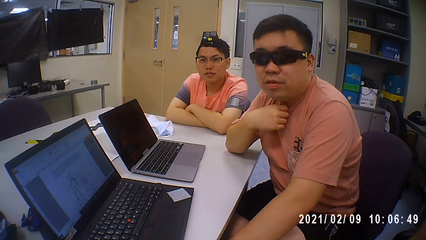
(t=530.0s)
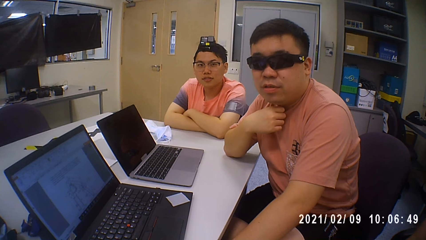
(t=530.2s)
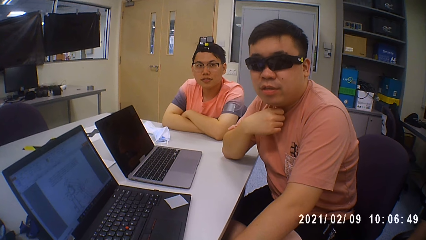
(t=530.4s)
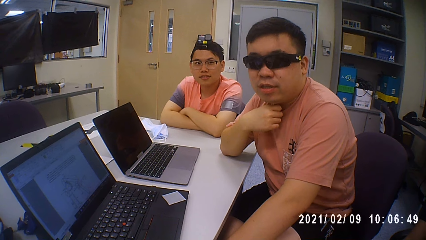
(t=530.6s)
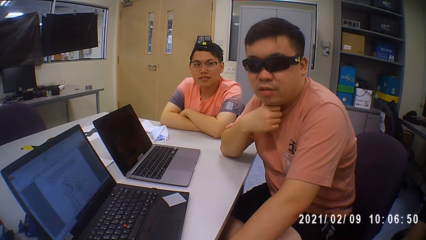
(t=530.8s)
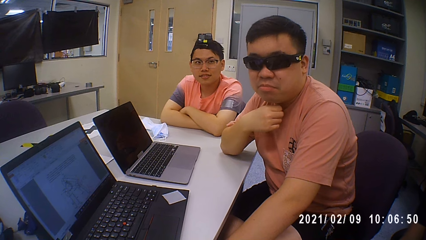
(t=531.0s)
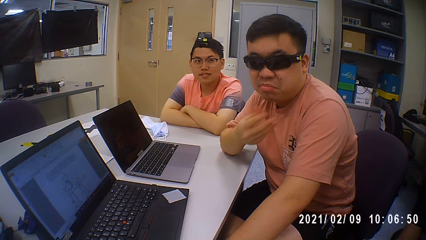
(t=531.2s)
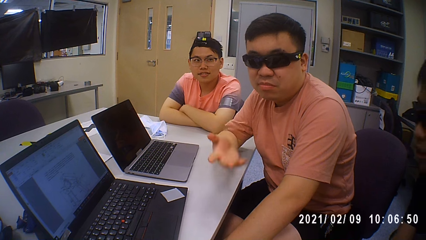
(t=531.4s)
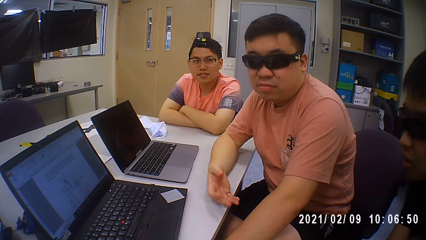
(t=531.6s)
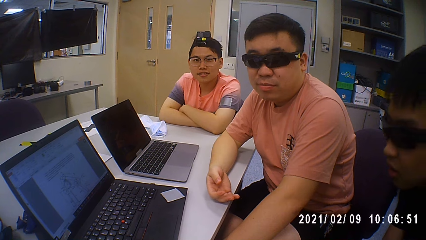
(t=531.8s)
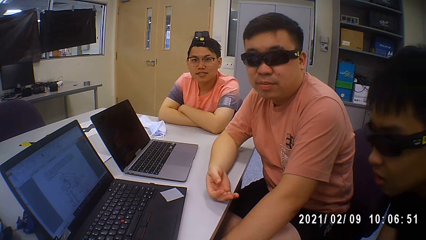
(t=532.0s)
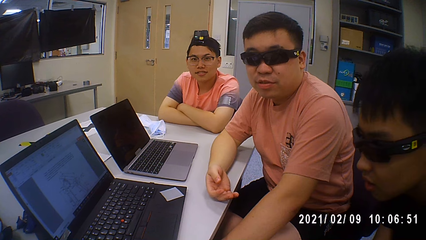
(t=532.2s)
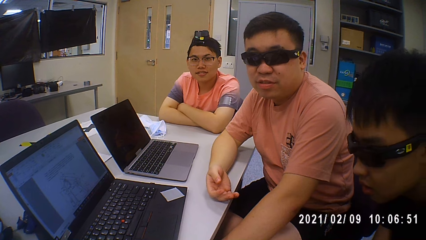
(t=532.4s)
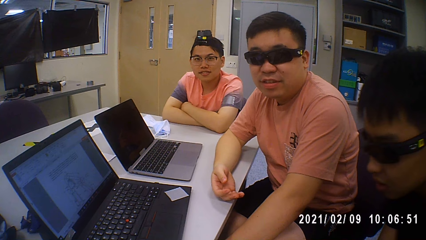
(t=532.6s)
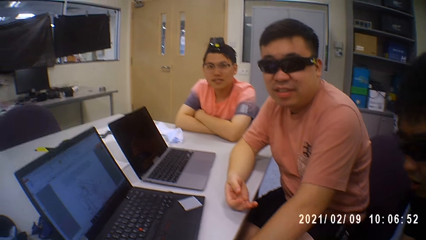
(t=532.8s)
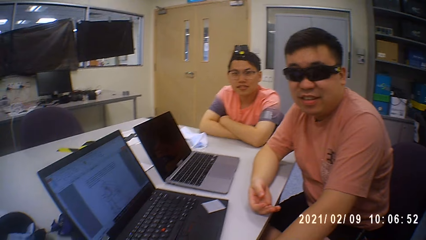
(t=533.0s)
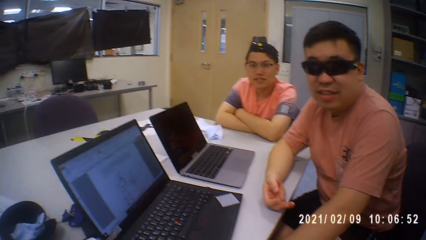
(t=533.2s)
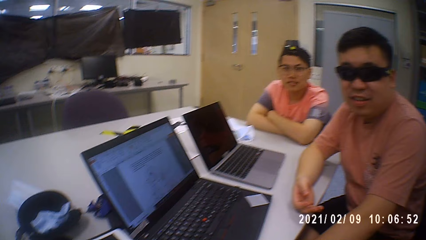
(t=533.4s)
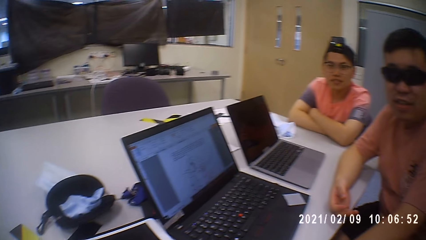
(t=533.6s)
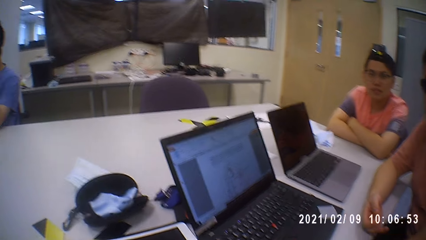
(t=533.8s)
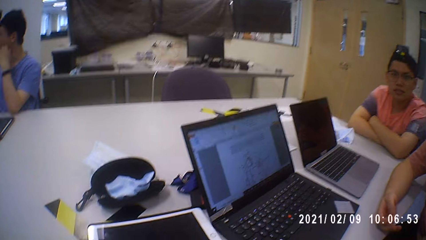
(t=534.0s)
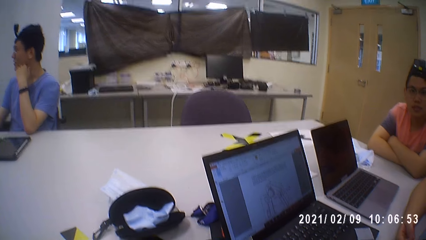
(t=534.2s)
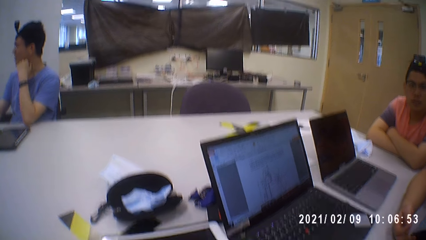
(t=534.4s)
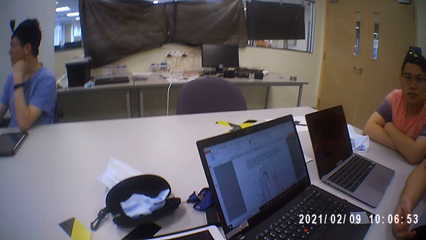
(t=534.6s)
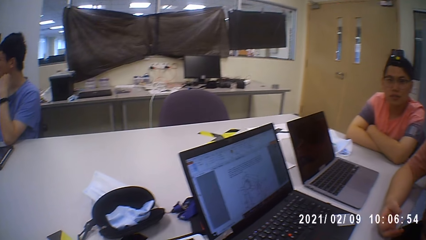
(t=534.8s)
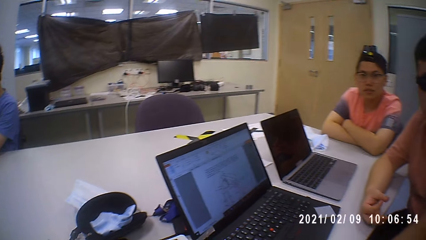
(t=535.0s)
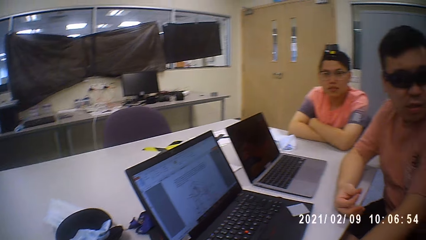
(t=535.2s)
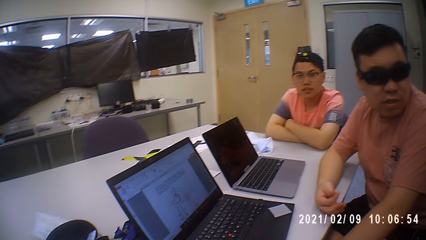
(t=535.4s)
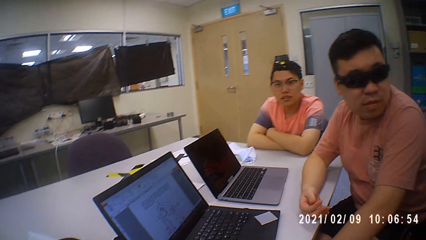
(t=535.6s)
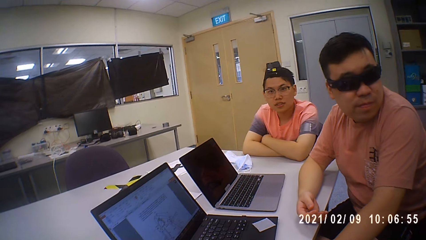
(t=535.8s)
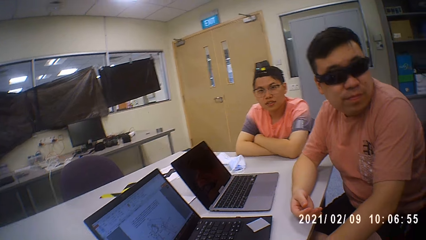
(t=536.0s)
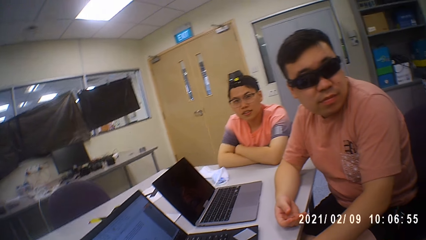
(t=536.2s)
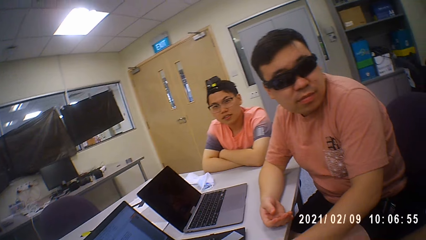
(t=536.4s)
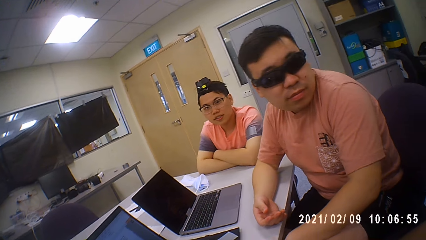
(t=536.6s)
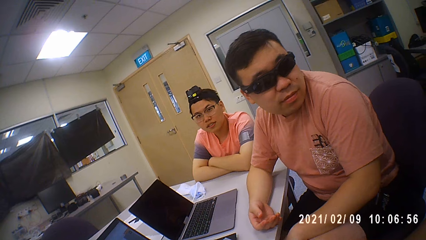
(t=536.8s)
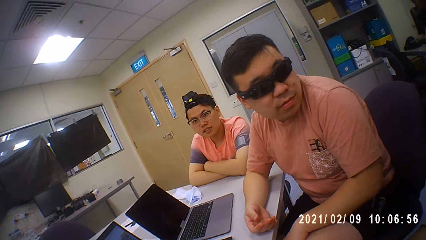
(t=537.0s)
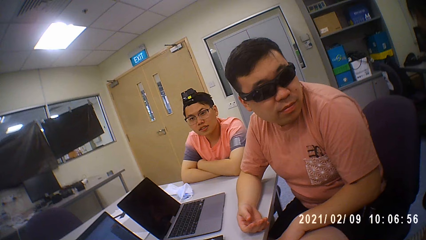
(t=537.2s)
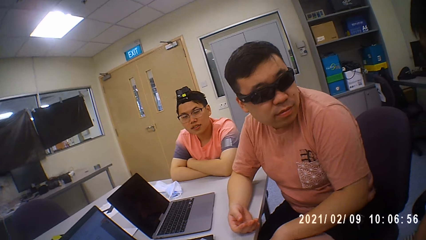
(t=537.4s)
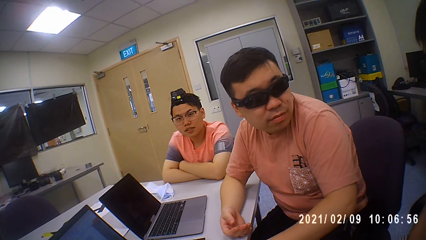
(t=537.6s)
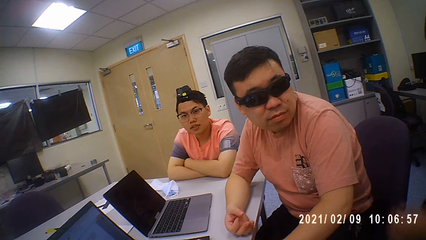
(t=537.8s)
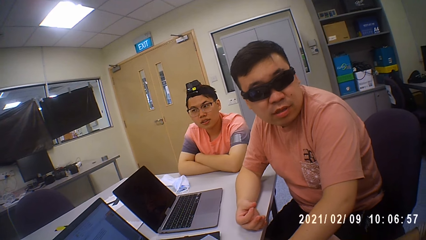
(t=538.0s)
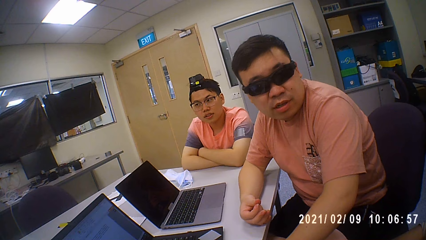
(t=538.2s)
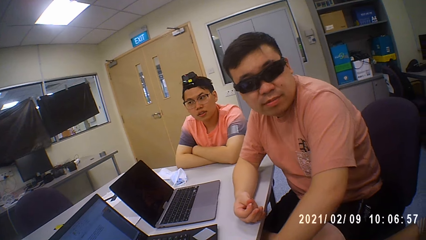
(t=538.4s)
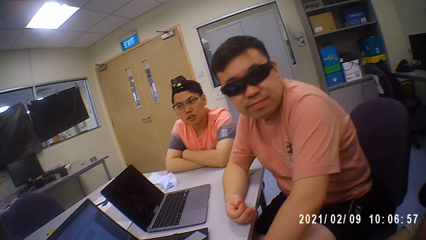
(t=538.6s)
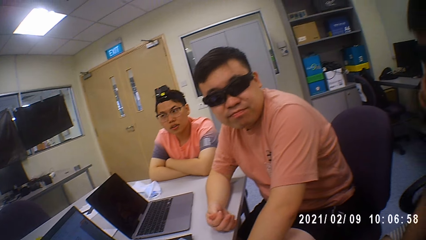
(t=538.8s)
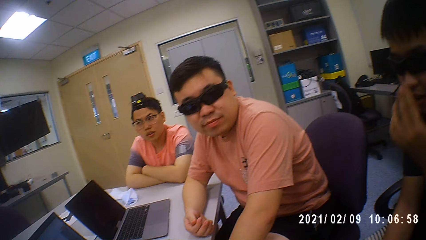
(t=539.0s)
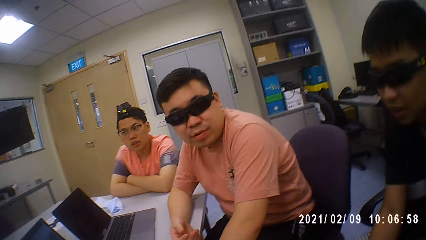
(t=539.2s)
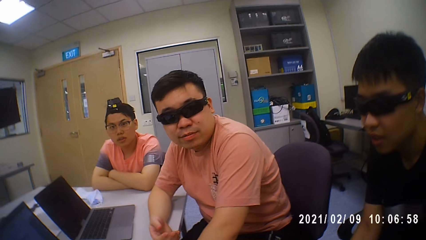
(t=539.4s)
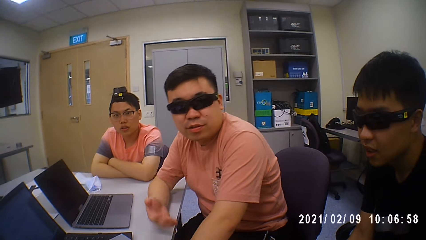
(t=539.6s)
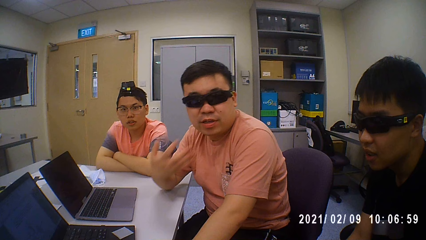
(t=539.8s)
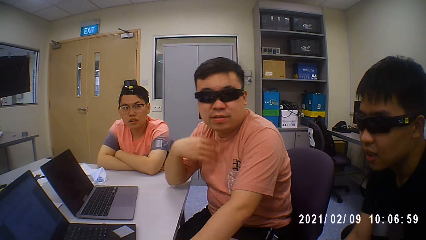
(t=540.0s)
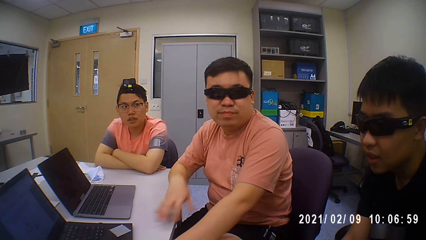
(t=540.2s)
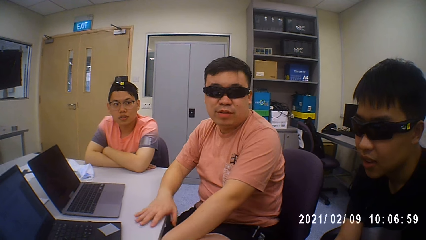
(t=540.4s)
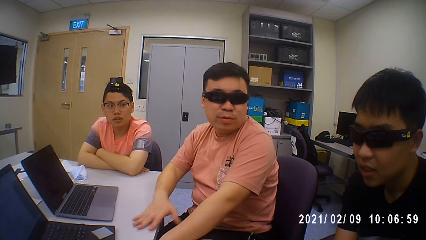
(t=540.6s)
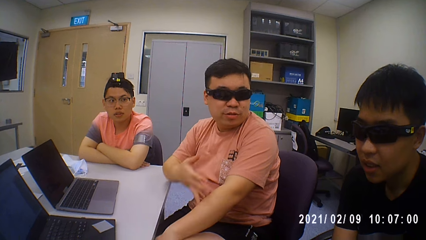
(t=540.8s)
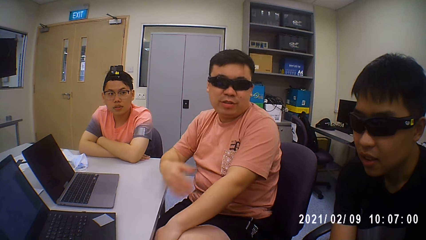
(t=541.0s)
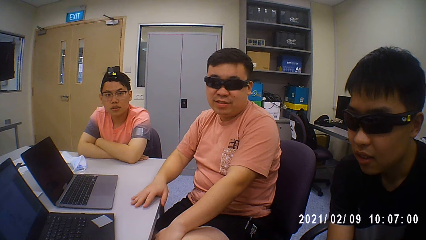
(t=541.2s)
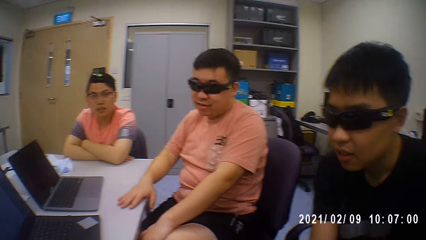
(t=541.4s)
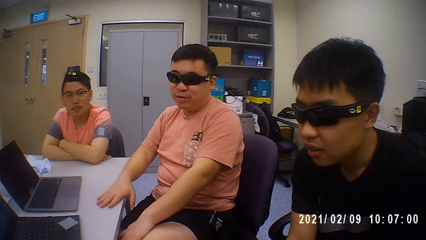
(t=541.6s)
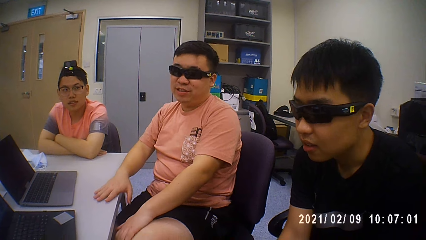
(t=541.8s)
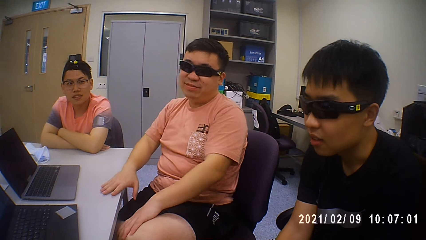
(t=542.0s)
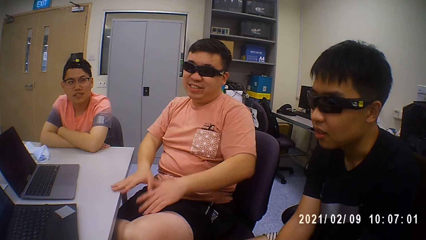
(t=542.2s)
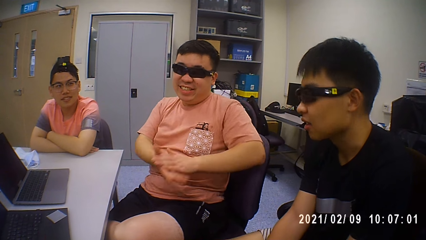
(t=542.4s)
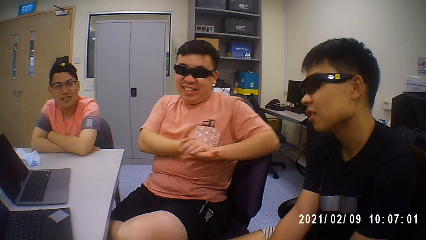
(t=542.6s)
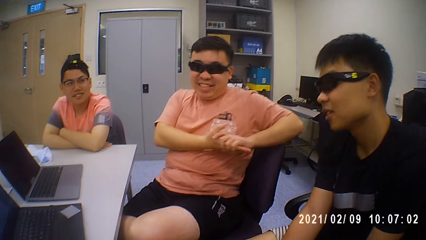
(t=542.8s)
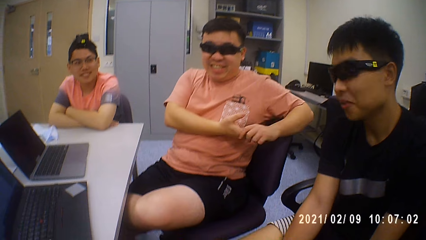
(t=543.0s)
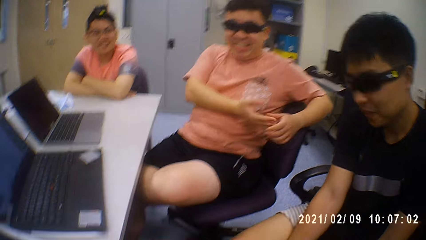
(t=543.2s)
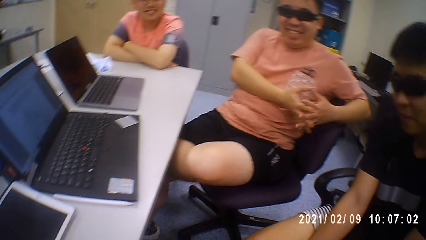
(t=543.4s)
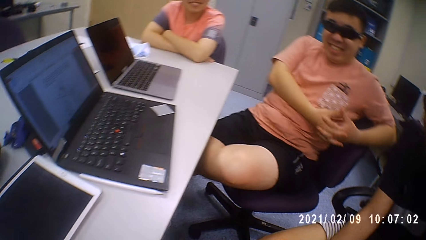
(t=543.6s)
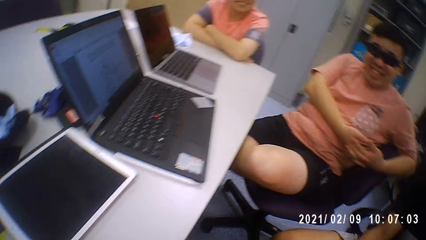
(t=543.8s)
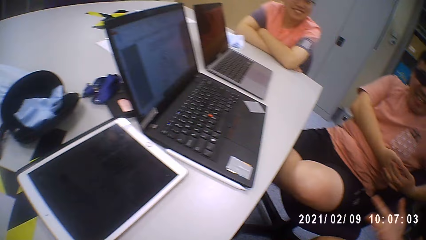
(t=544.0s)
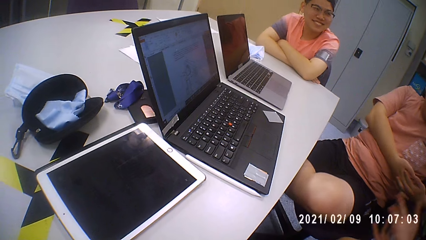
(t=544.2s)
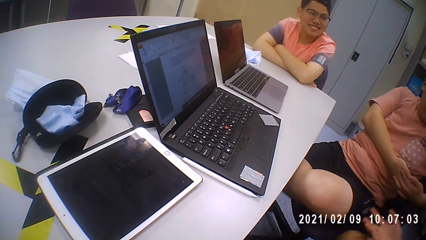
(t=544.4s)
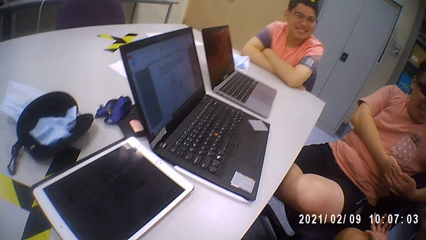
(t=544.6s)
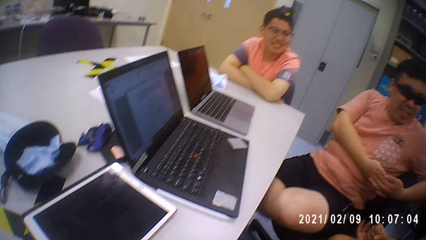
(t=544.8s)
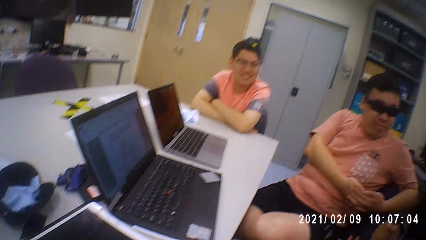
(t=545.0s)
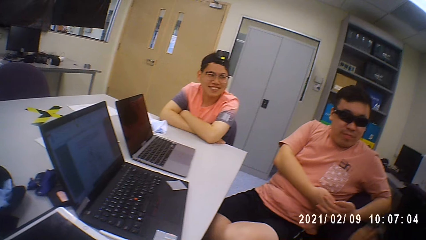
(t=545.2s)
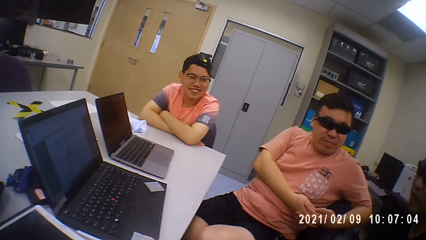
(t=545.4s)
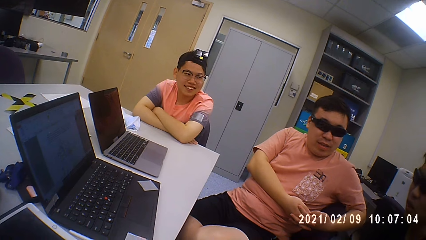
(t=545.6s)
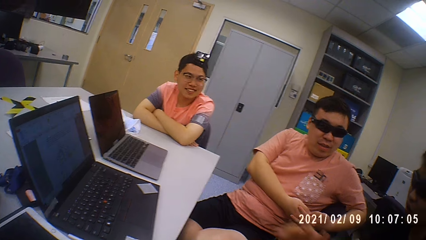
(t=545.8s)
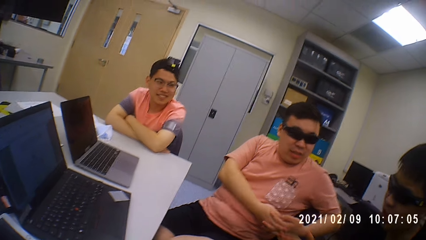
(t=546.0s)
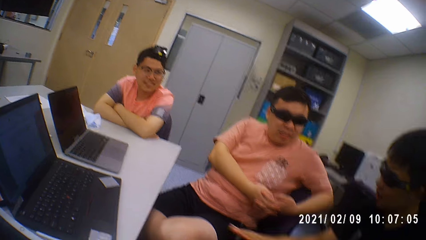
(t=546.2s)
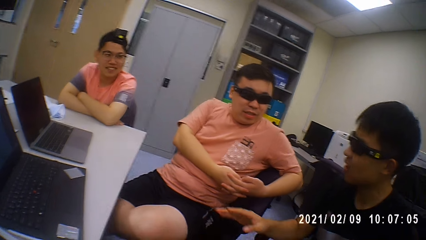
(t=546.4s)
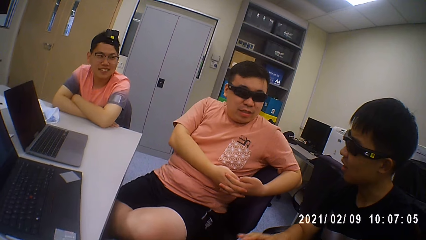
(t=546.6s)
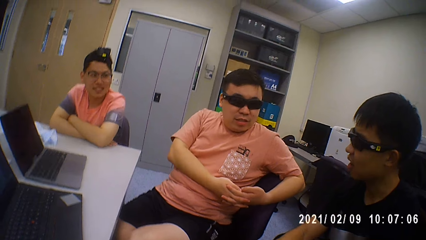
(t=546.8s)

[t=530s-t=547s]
A person talks to another person. The camera wearer looks around.
